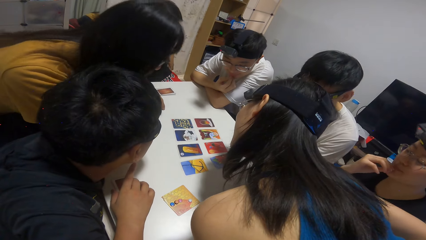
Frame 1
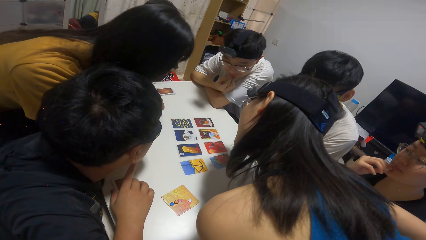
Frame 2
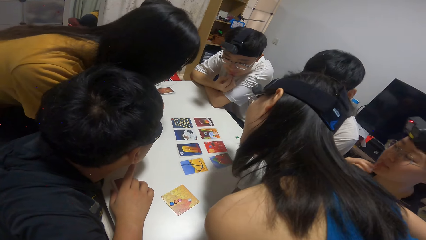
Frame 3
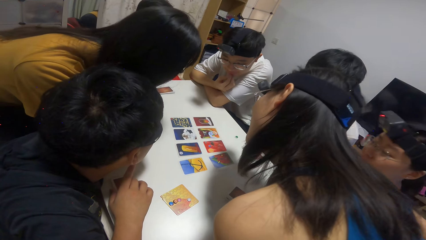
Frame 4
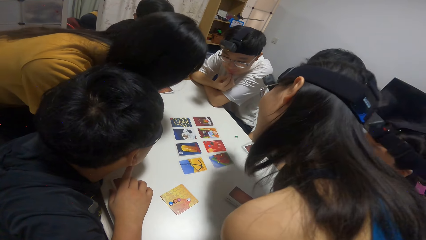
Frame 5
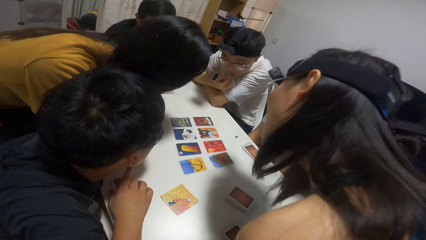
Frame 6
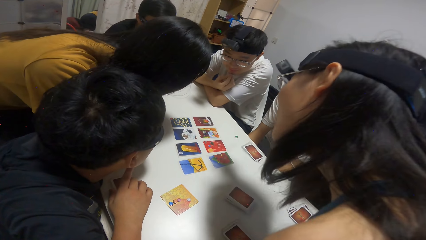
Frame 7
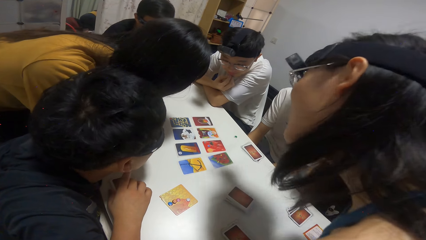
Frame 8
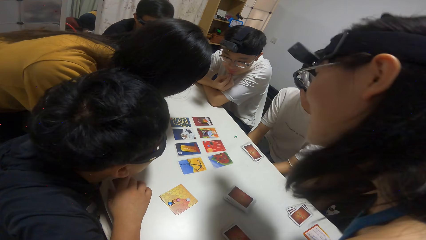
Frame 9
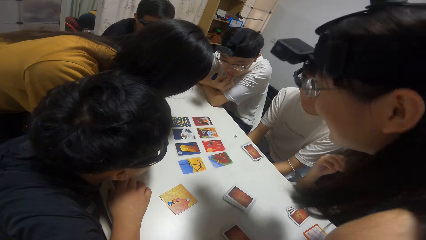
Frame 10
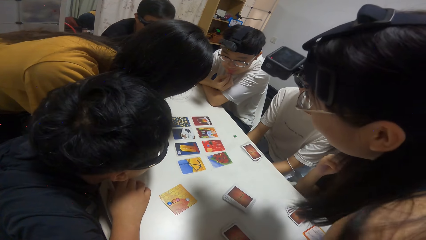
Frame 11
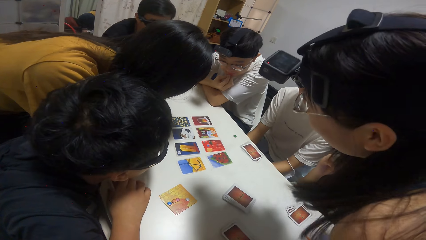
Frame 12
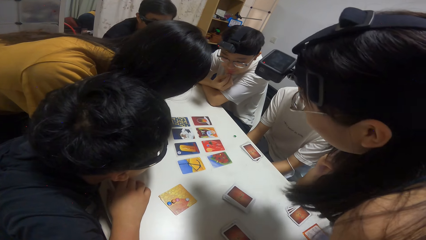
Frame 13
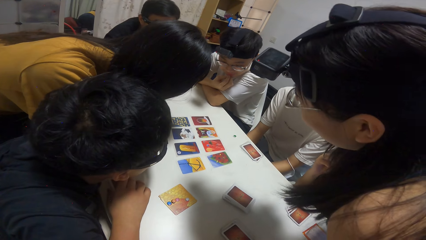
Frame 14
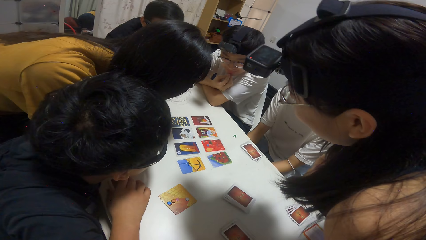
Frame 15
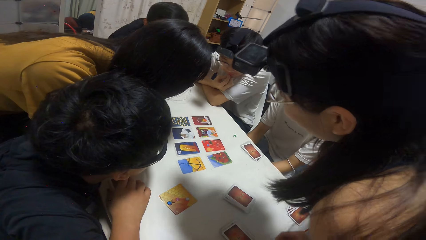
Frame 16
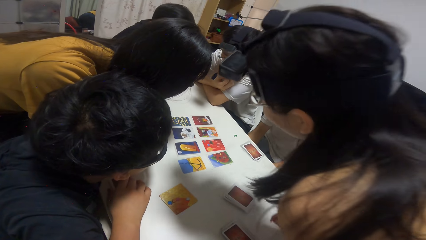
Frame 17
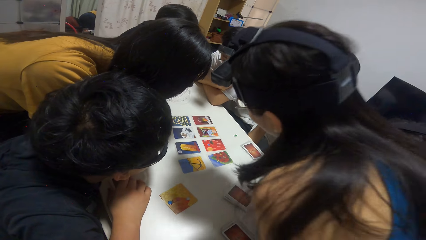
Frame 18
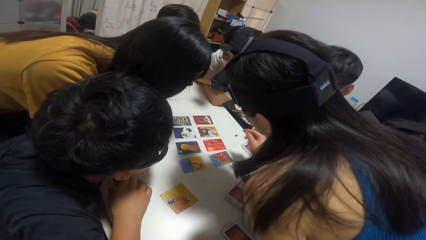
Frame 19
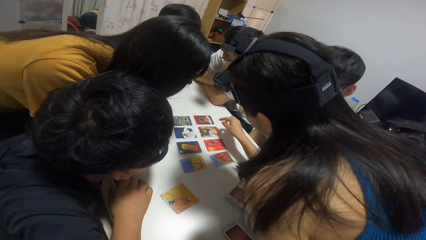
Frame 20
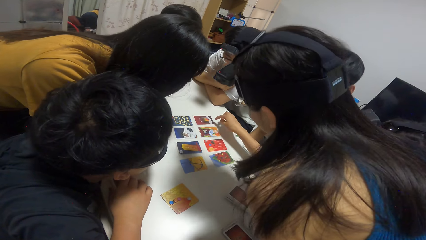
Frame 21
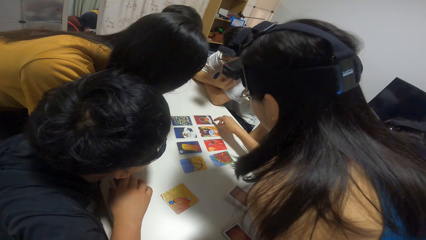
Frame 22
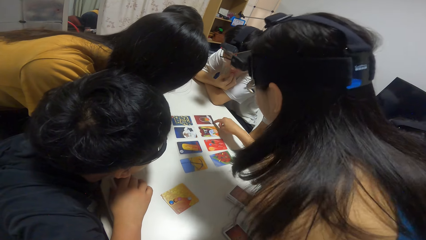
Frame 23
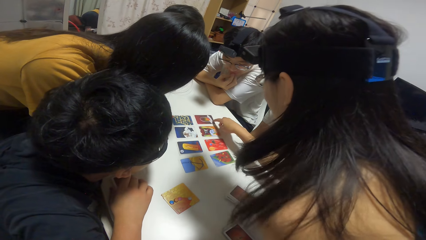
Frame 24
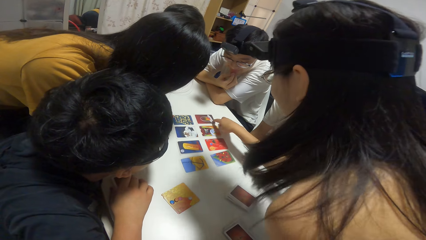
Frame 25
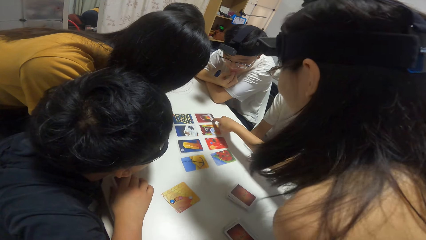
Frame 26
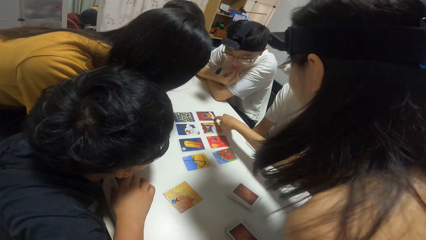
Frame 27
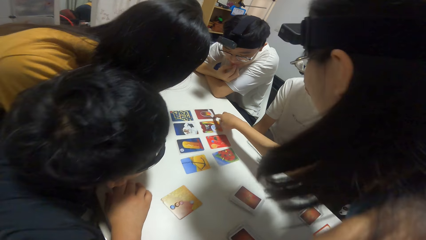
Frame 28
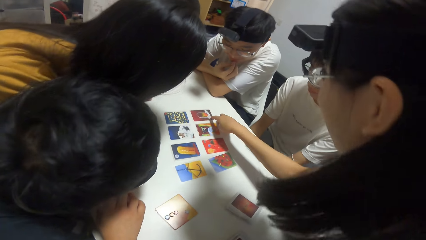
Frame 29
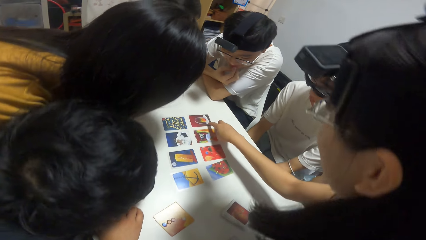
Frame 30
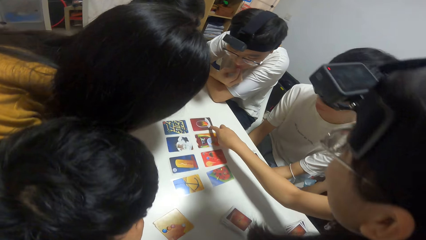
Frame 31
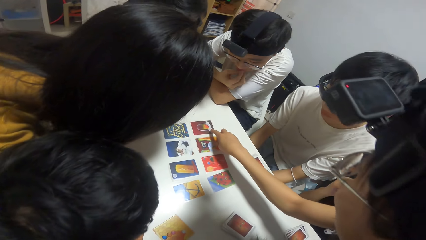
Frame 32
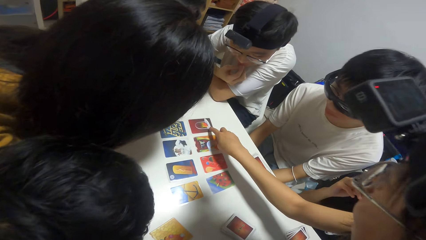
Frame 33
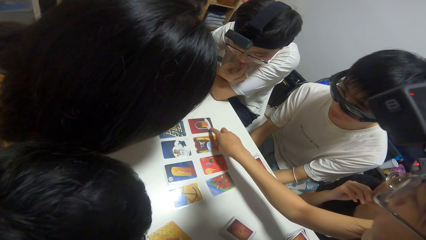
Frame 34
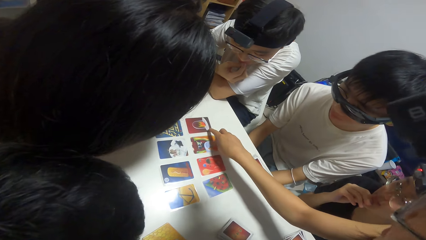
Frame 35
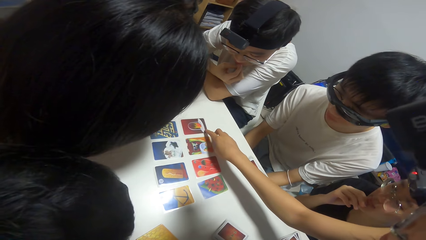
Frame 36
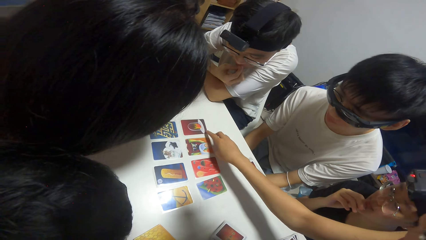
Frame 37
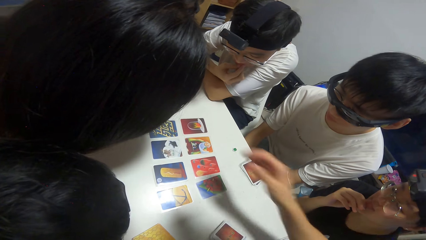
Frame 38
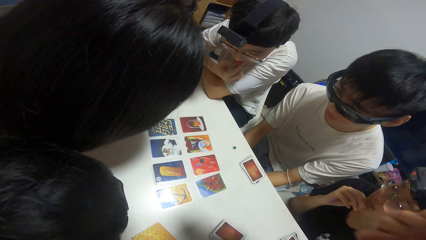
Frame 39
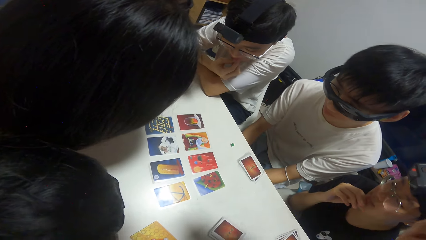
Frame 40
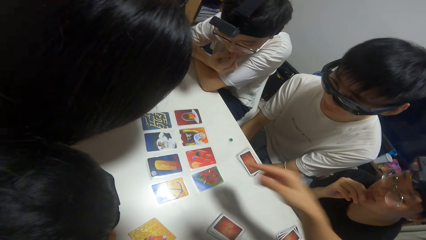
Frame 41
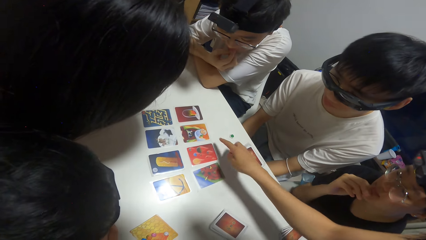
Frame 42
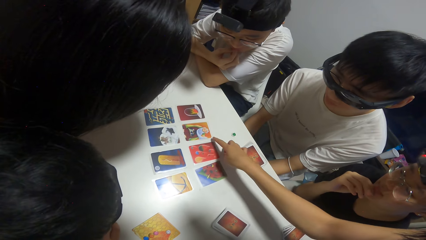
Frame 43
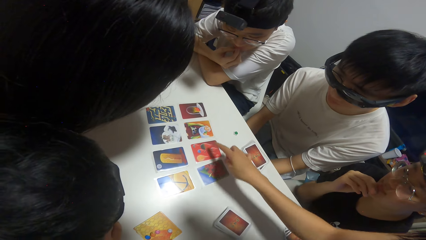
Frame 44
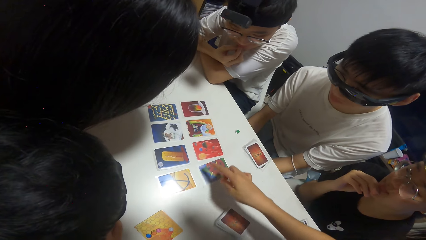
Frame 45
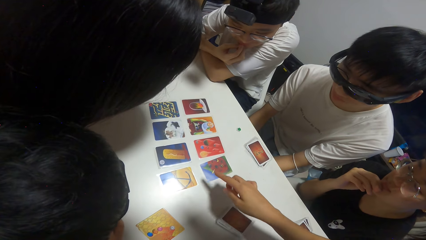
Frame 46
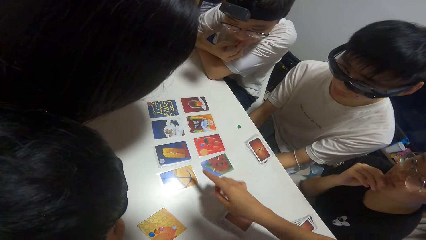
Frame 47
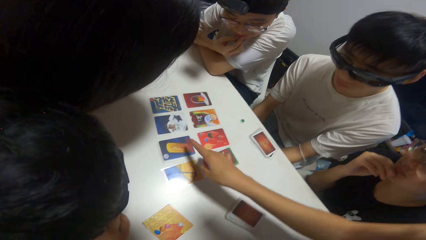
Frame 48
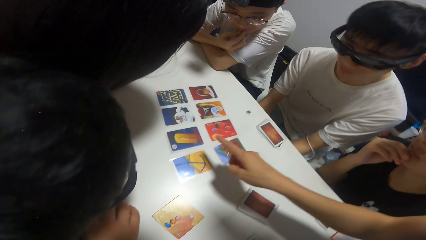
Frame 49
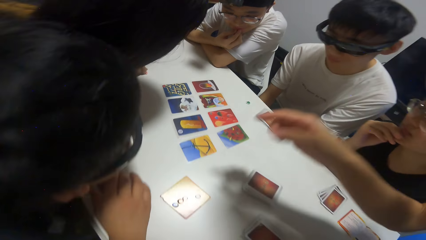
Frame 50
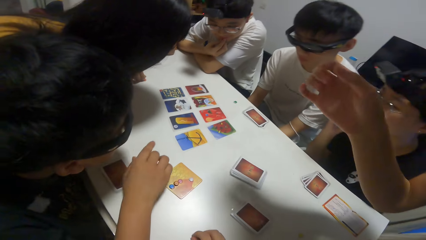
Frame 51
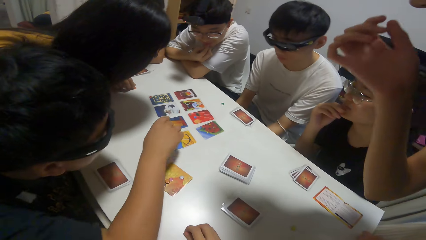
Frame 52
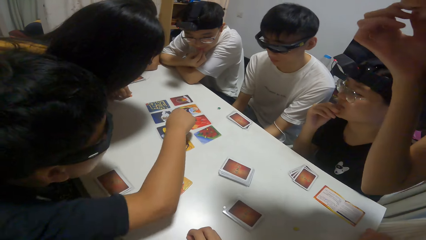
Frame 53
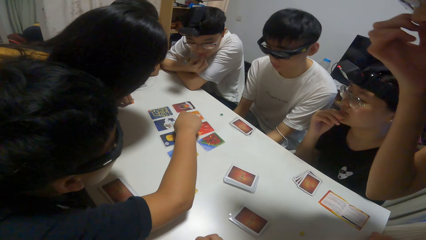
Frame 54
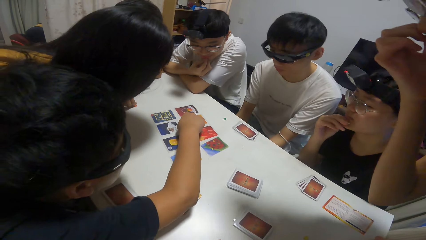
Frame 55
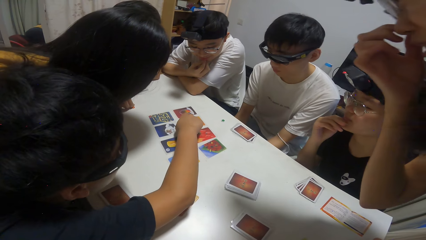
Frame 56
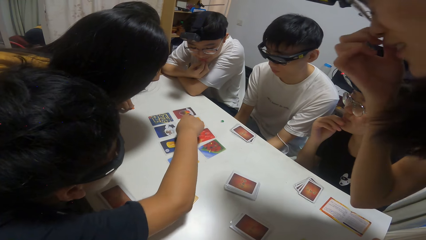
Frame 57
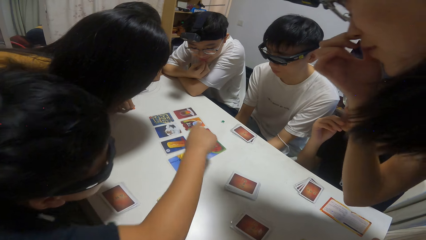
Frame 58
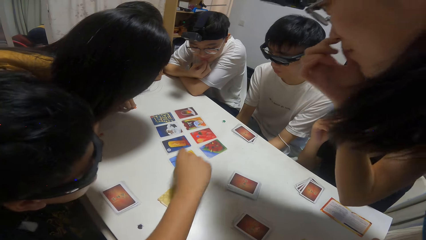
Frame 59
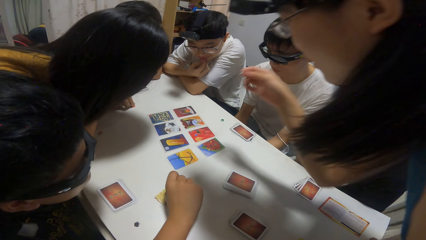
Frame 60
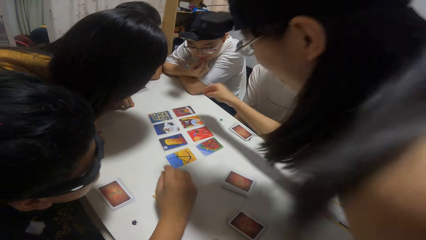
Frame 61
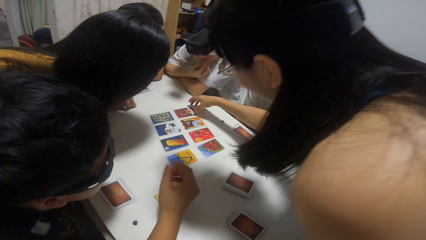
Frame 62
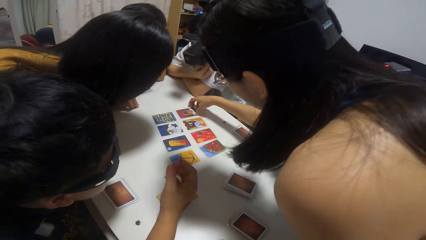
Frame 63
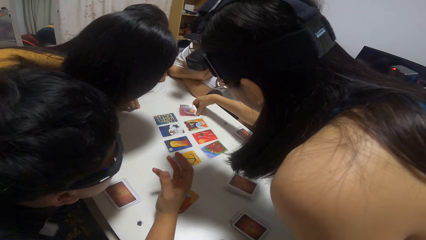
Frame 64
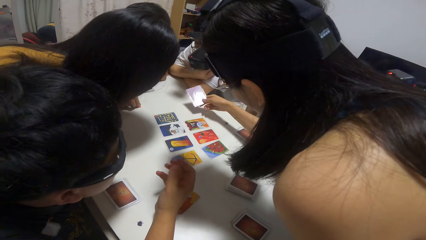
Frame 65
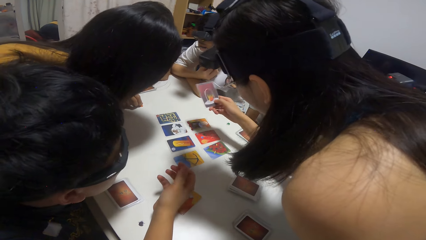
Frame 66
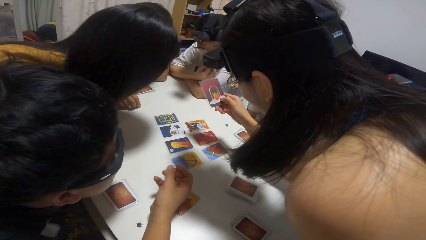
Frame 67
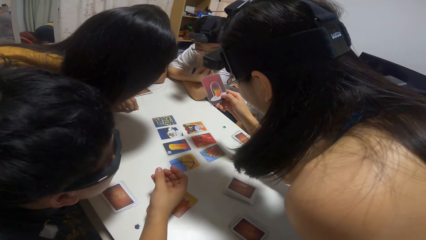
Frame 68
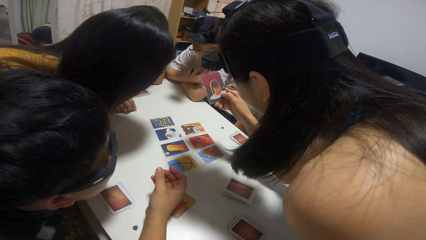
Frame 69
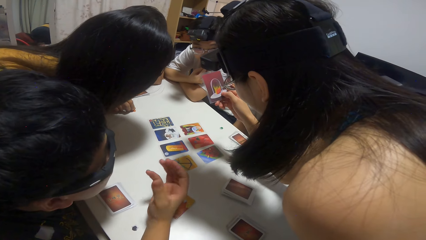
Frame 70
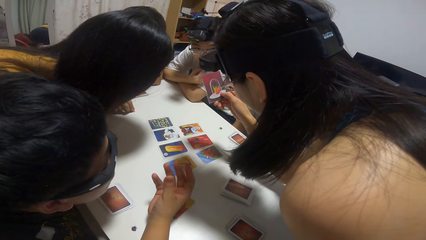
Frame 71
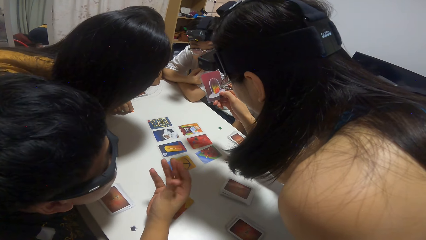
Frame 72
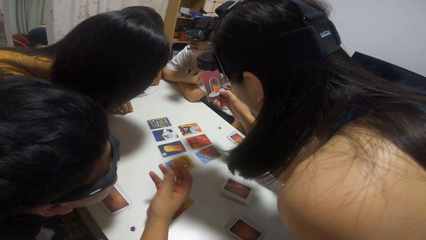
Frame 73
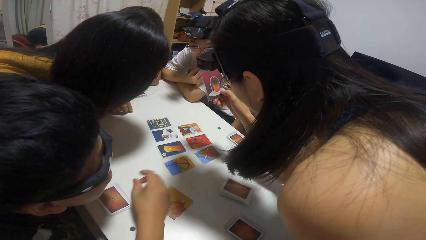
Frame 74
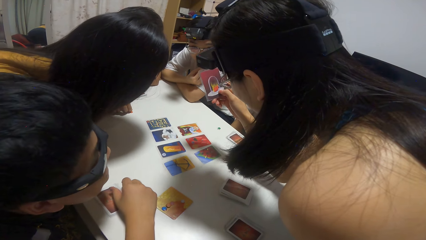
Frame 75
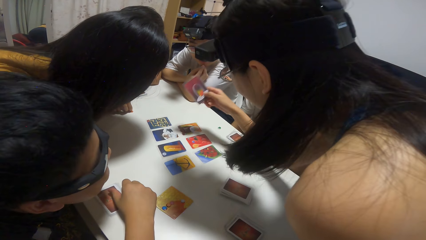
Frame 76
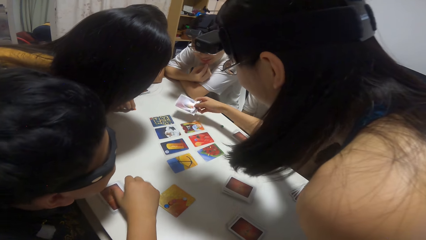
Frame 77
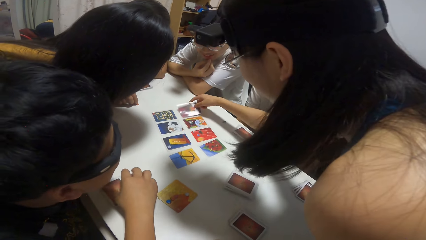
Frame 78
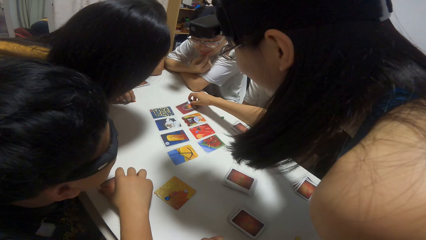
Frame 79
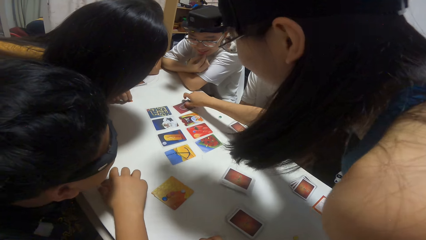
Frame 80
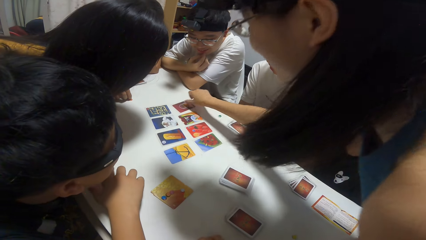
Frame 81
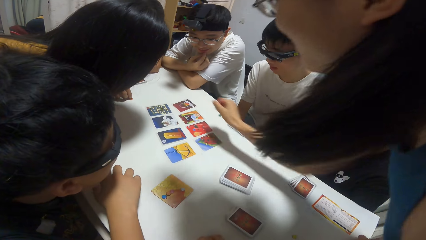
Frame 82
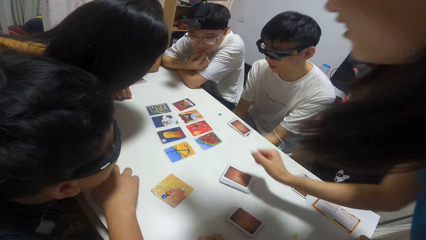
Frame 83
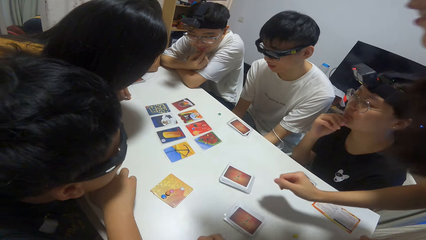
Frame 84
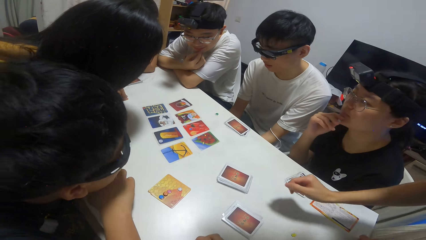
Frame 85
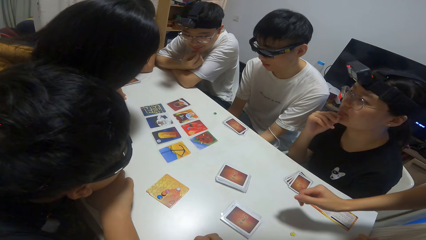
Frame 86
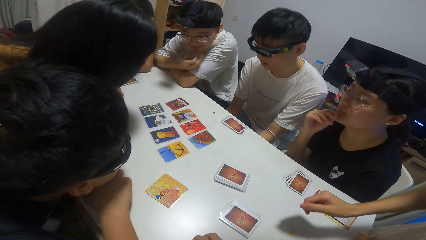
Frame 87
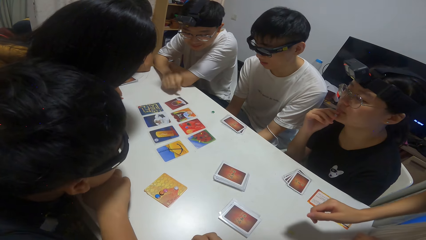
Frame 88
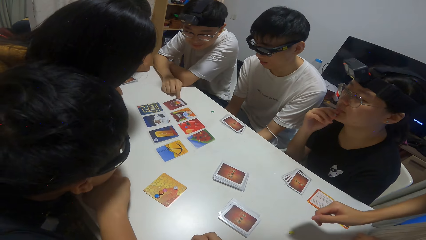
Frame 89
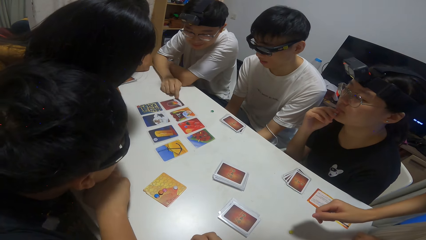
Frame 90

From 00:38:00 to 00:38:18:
A person wakes from a chair and stares at the cards. A girl points towards some cards on the table with her right hand. A boy points towards the card on the table. The girl picks up a card on the table with her right hand. The girl drops the card on the table.
